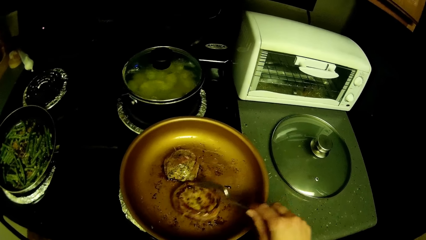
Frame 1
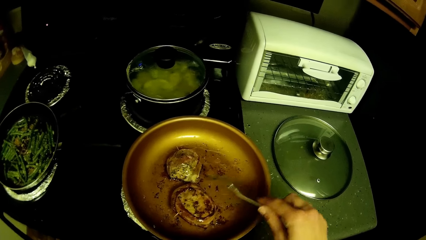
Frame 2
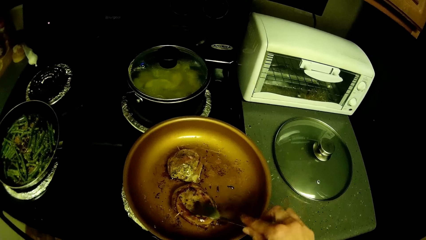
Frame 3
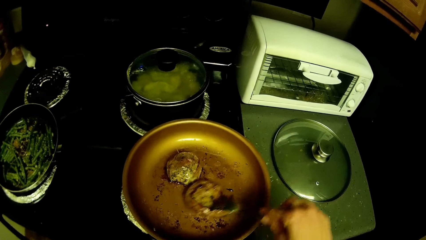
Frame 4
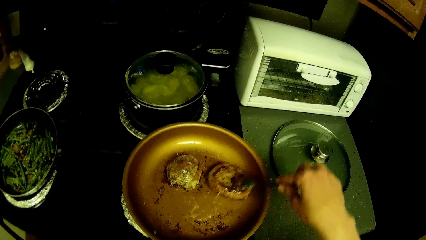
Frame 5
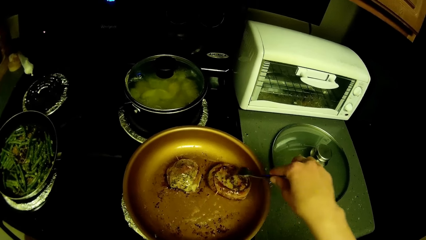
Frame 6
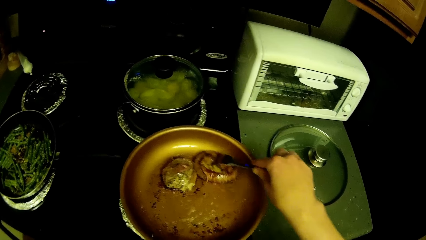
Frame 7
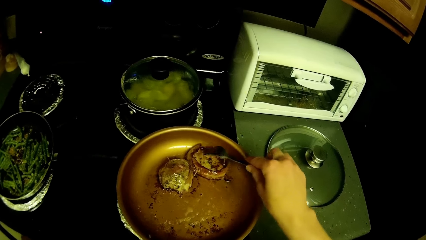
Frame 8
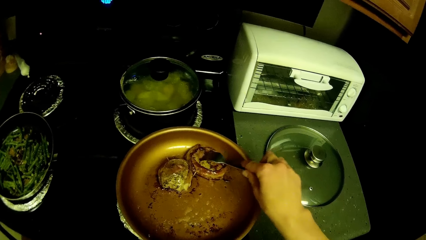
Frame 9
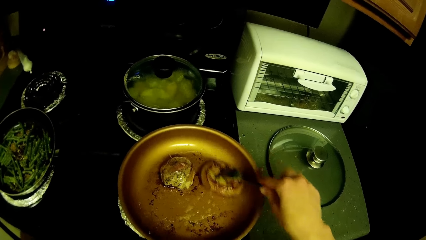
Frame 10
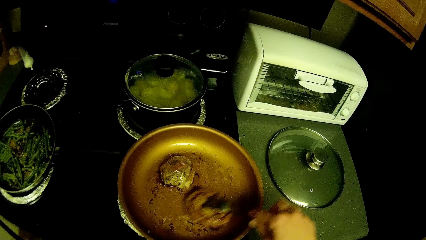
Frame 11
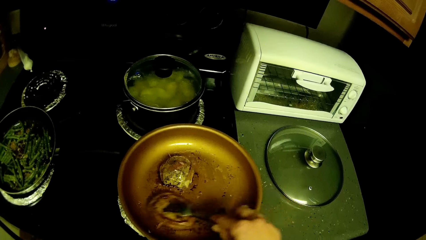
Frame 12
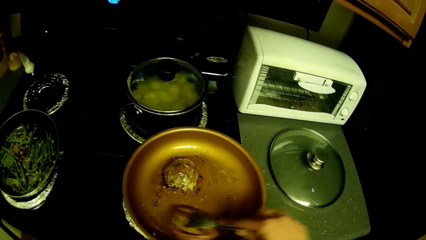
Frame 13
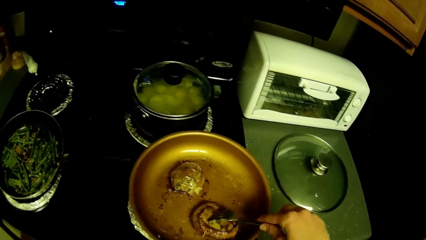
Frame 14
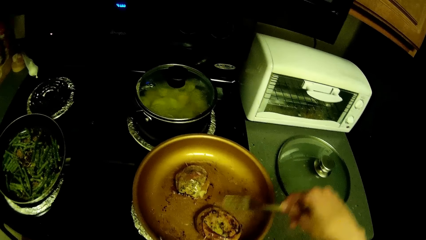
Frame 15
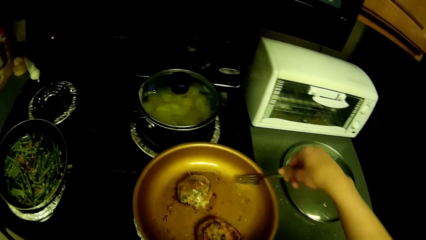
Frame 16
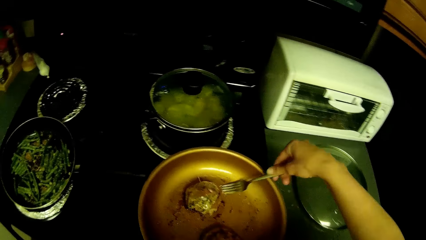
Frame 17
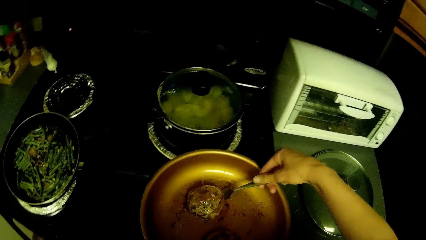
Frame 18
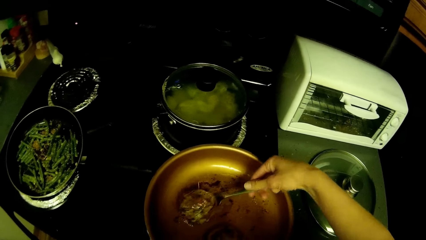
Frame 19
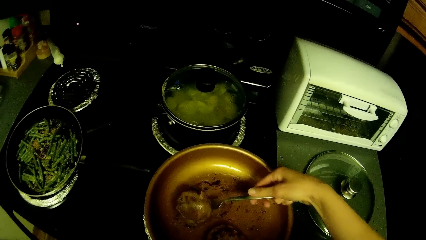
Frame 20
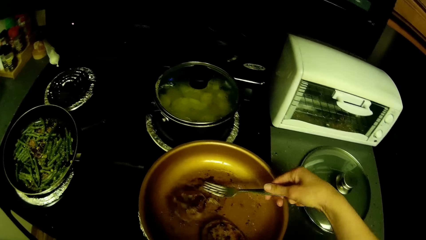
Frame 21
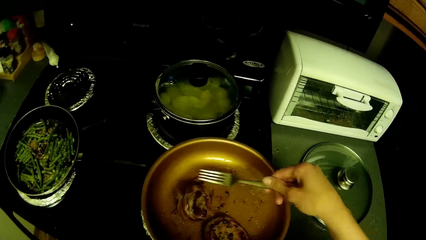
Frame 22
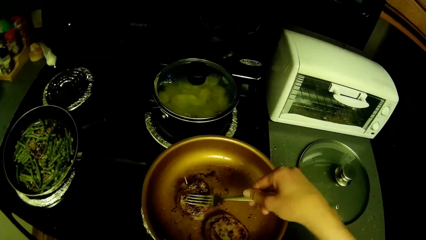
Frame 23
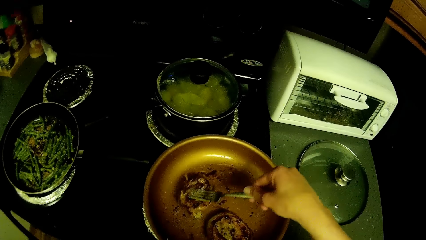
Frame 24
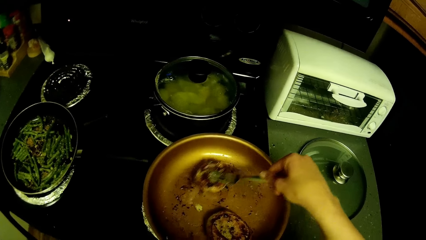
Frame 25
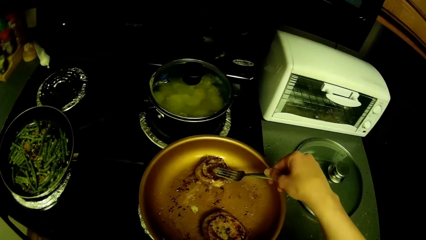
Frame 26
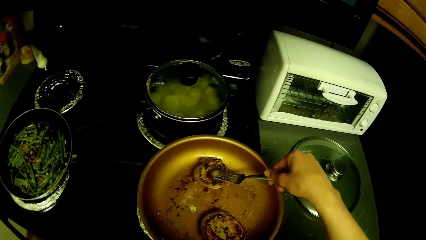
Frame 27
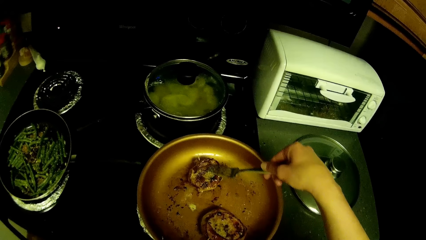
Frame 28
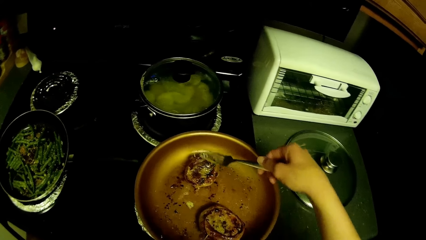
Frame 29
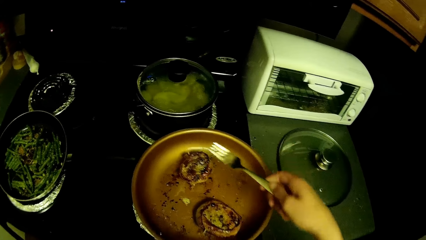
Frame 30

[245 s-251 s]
The camera wearer rubs the meat in the pan. They turn the meat. They rub the meat in the pan.

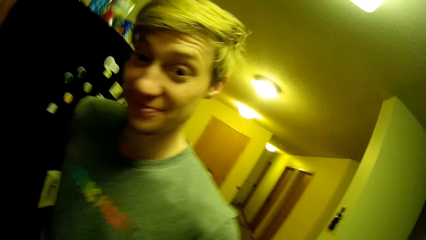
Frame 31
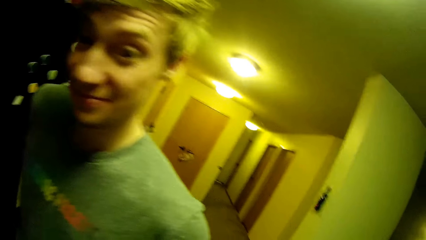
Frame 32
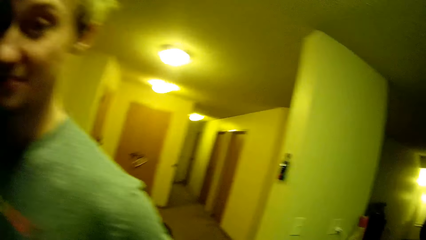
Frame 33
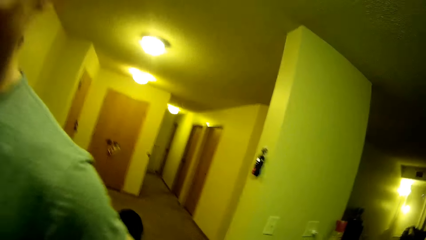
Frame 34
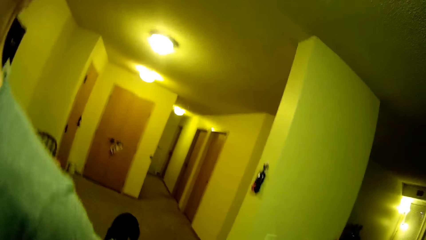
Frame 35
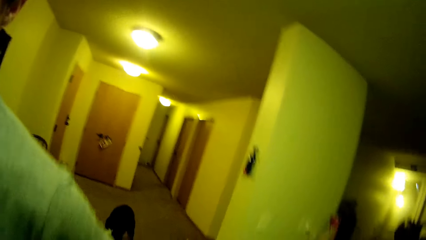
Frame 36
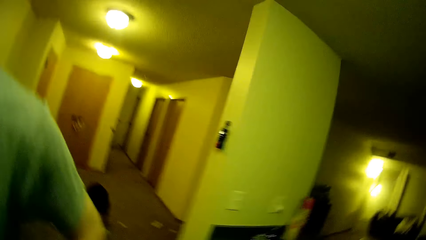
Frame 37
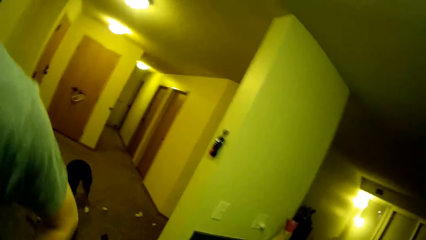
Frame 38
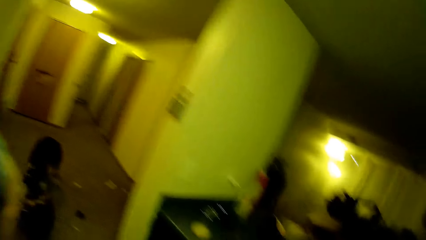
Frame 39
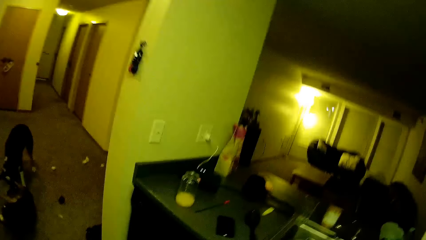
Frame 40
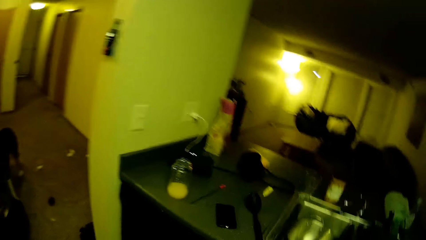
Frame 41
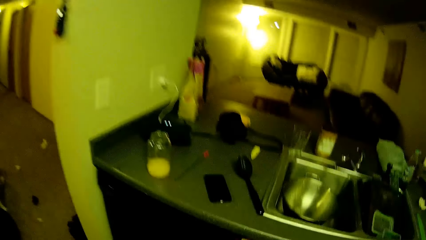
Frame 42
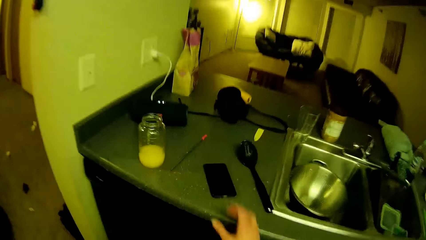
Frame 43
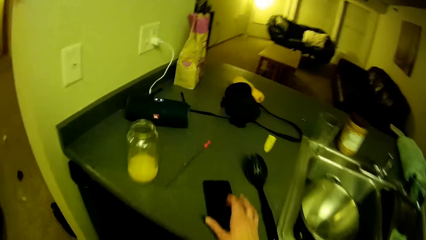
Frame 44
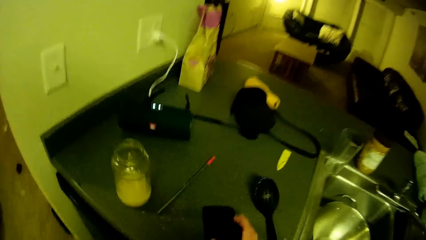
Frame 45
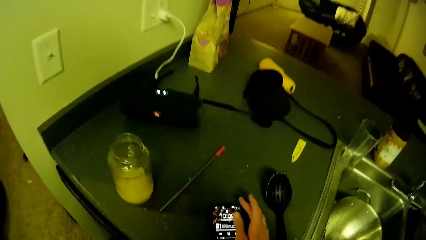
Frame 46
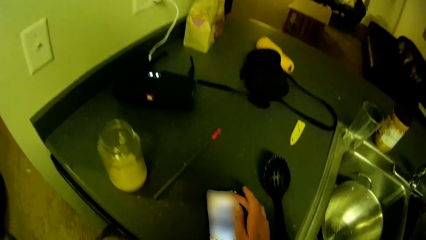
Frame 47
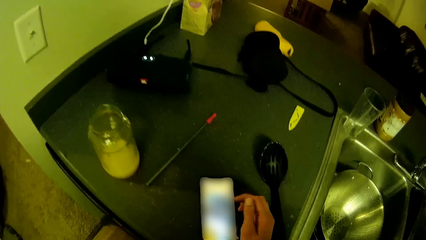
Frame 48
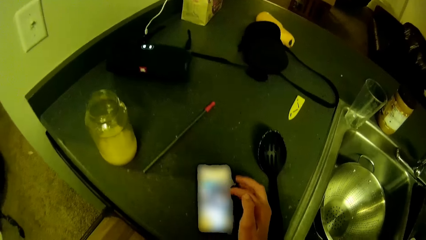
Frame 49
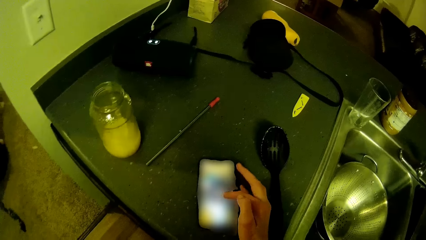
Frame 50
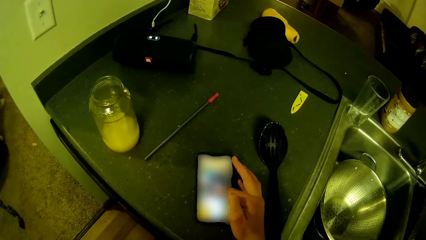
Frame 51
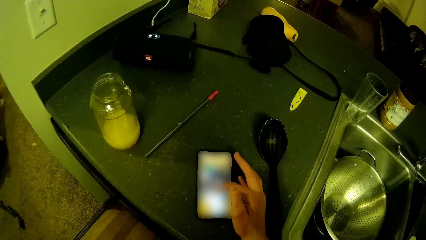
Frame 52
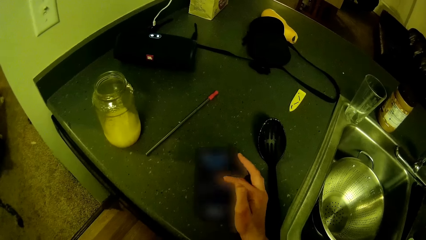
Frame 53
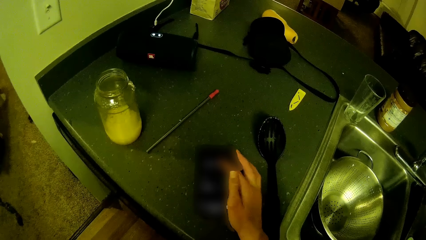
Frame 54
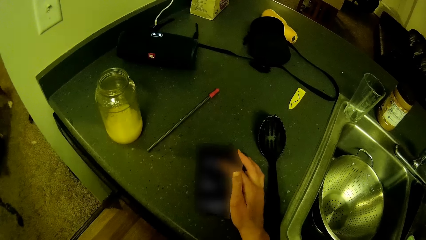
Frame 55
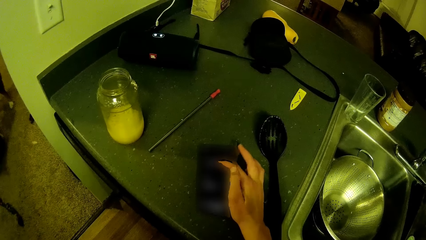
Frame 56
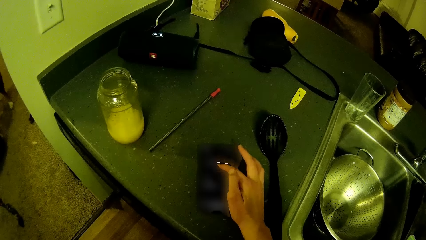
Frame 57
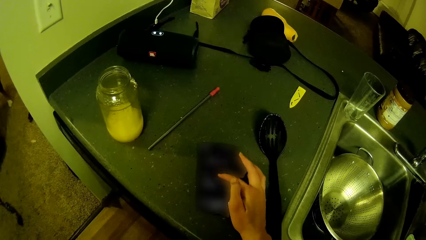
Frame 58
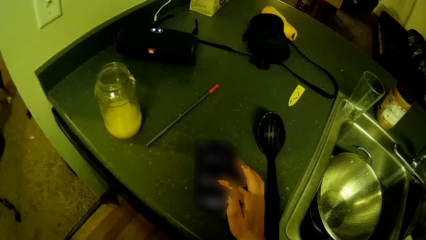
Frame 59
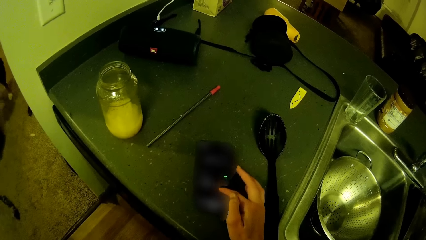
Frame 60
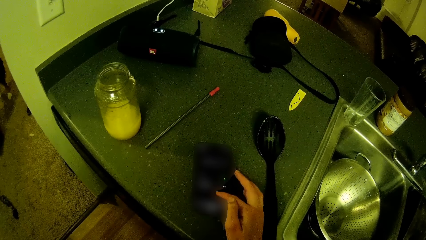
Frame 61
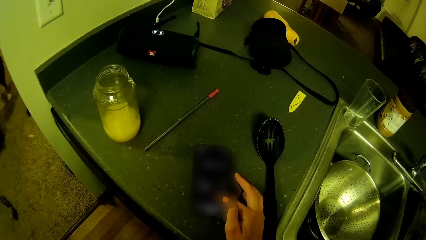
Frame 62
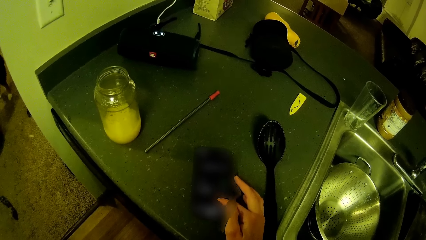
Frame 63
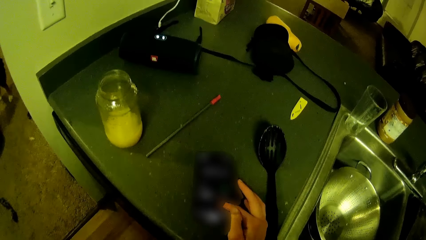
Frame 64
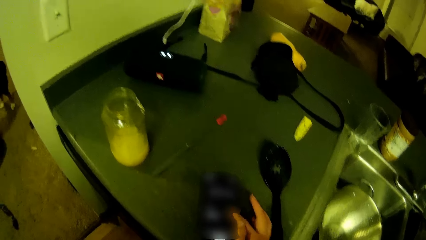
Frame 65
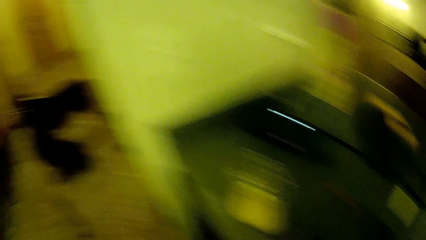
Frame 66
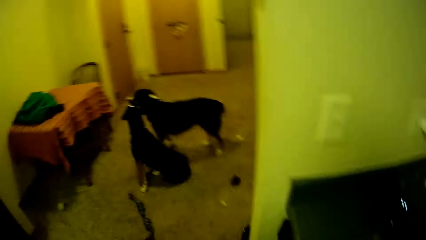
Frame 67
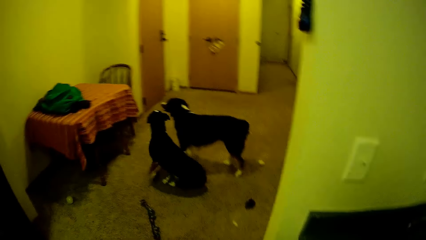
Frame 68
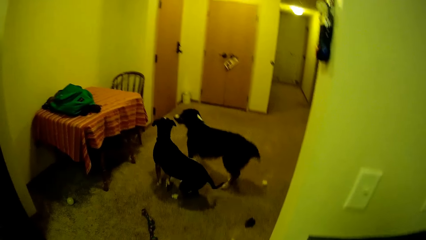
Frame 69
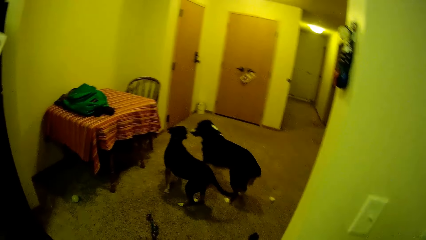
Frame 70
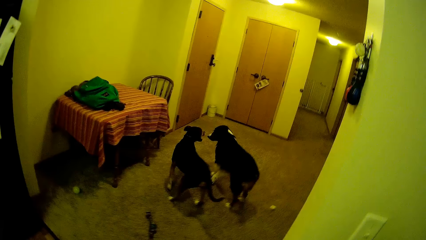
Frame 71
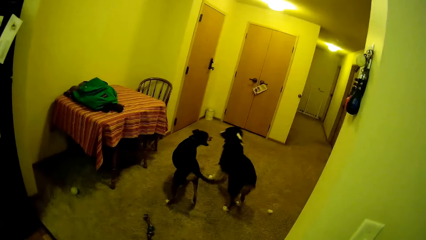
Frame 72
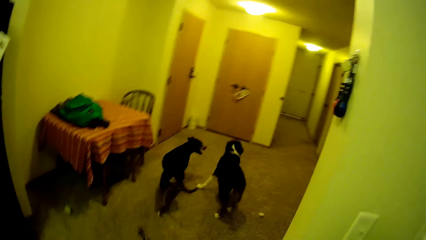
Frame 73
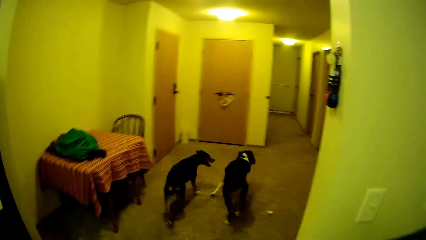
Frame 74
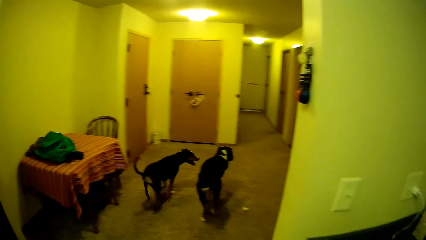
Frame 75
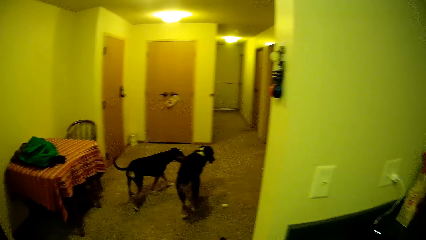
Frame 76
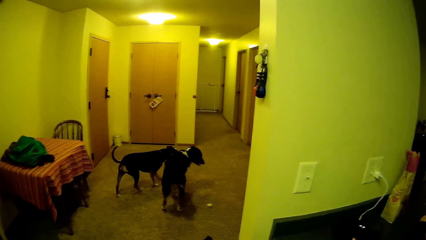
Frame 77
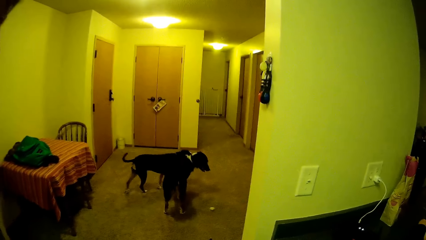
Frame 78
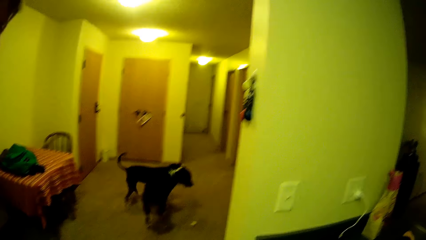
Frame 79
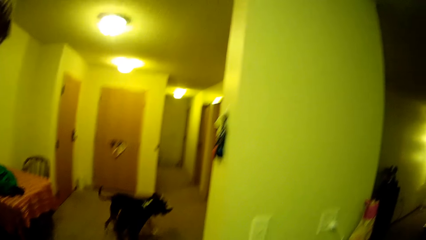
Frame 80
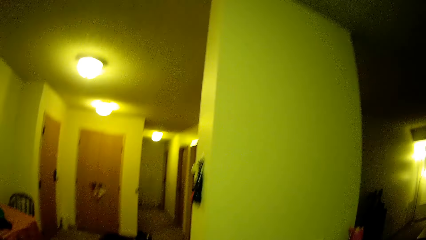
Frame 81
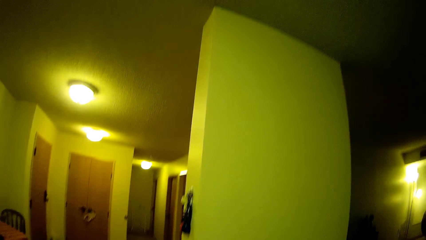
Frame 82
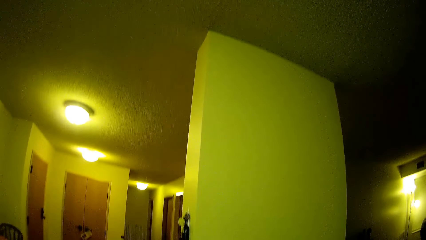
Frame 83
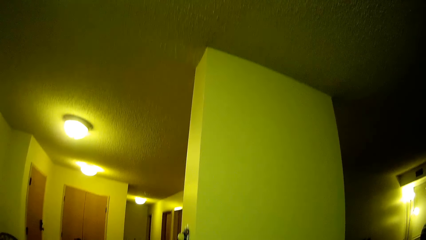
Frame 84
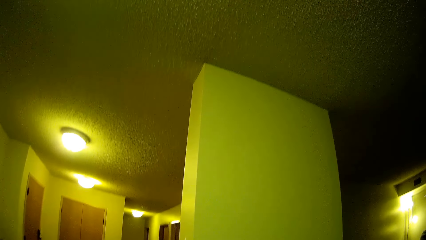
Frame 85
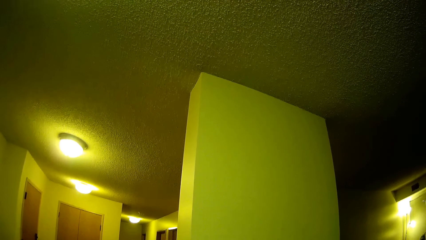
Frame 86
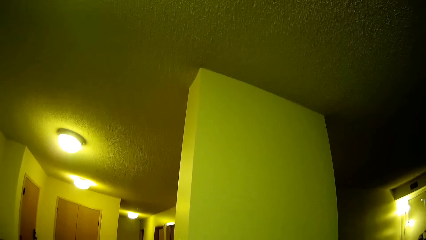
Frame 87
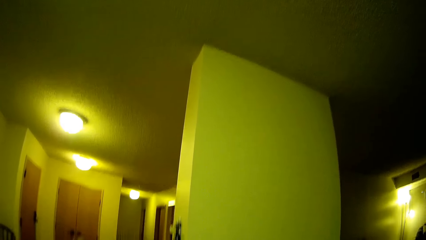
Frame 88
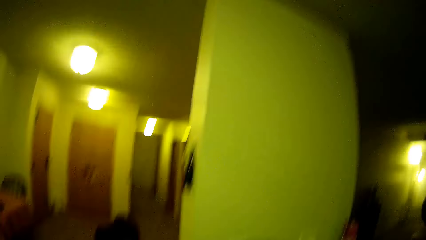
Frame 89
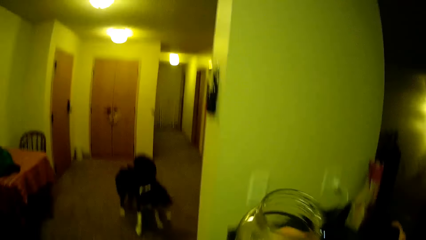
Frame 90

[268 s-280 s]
The camera wearer discusses with a man. She moves around. She goes through her phone on the slab. She picks up the phone. A dog and another dog play in the room. The camera wearer looks around.
